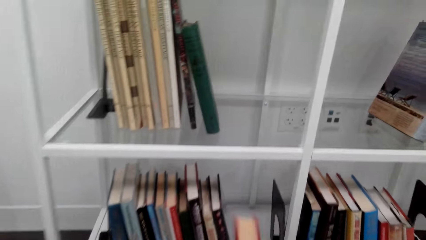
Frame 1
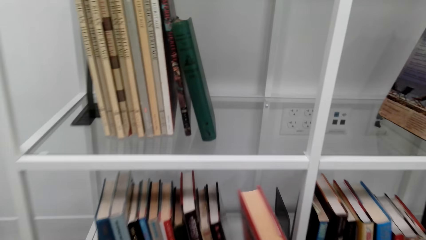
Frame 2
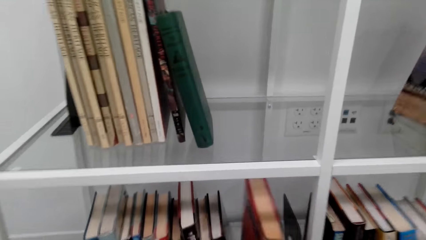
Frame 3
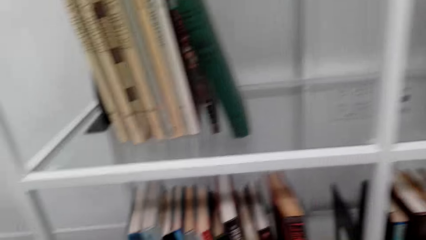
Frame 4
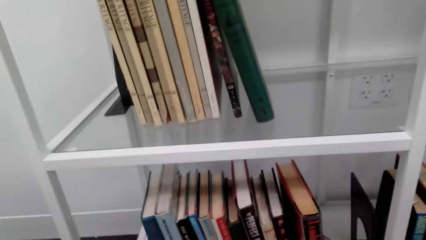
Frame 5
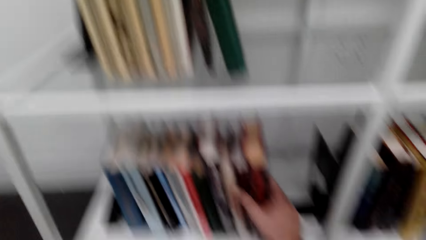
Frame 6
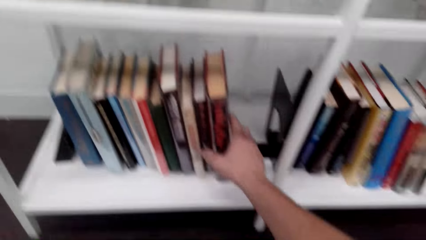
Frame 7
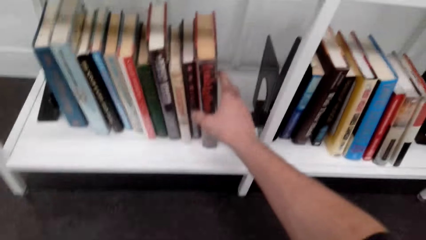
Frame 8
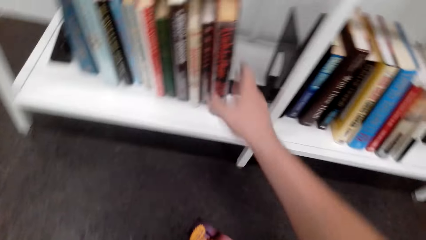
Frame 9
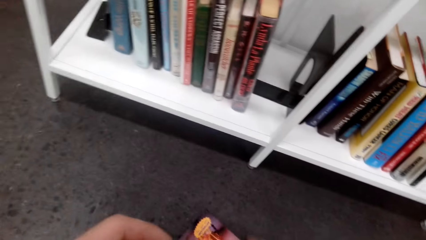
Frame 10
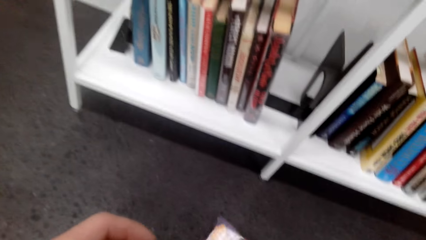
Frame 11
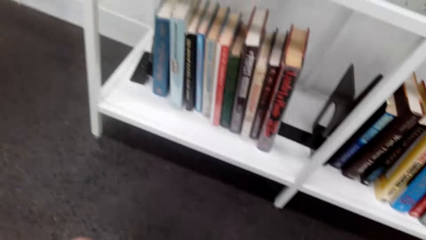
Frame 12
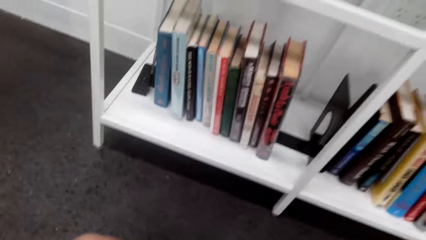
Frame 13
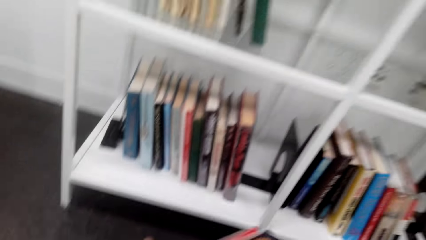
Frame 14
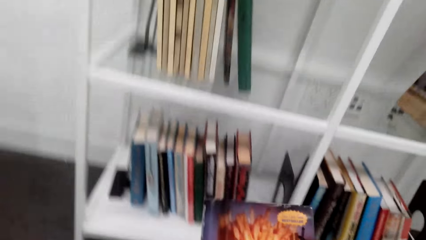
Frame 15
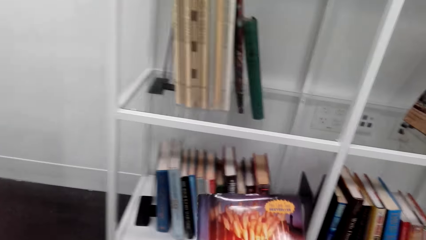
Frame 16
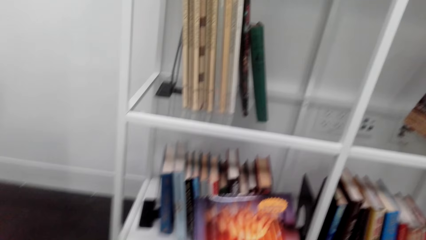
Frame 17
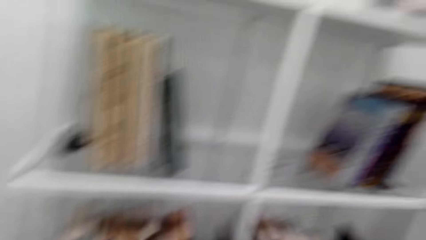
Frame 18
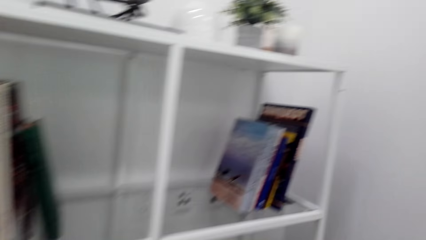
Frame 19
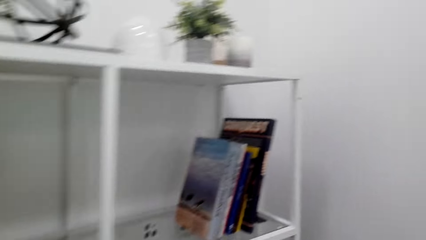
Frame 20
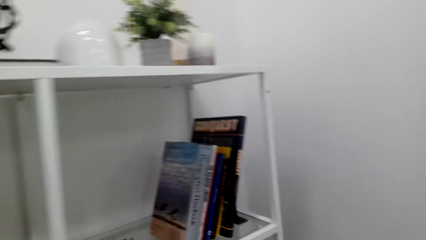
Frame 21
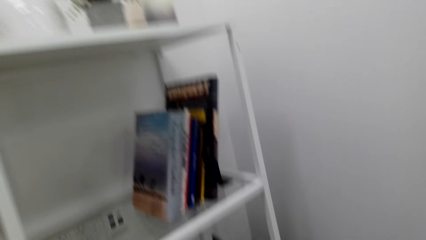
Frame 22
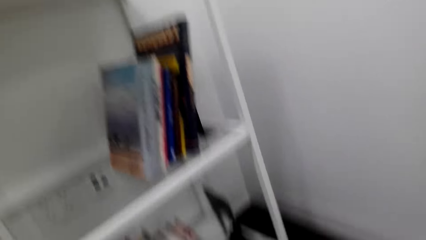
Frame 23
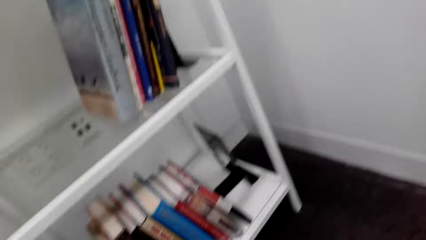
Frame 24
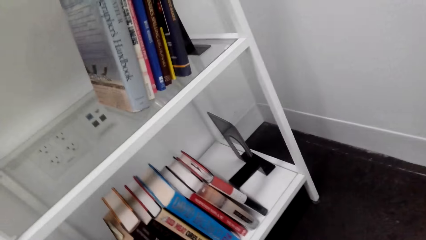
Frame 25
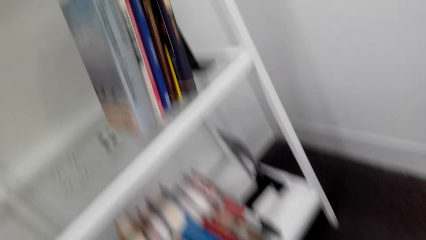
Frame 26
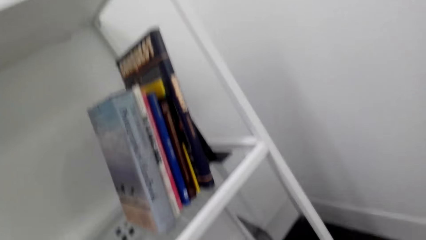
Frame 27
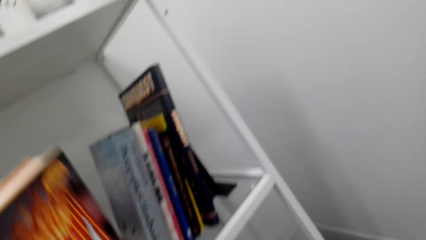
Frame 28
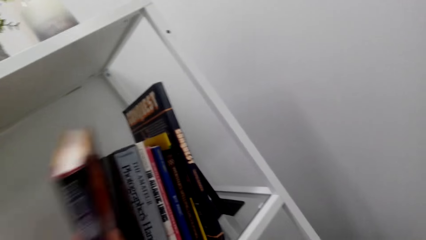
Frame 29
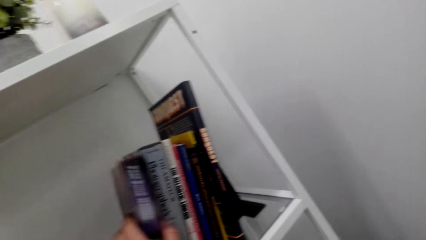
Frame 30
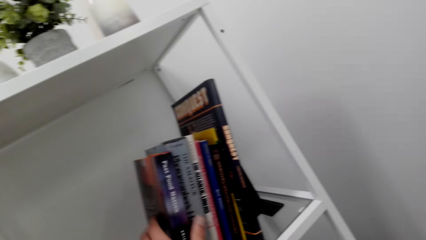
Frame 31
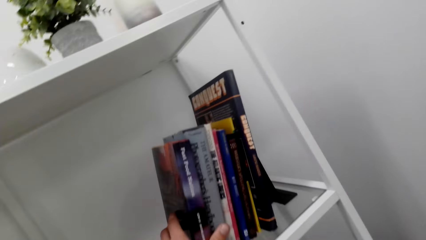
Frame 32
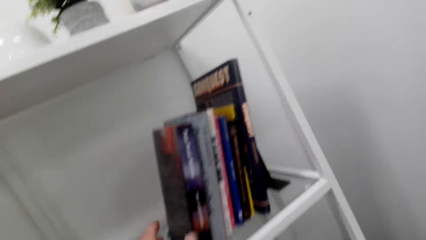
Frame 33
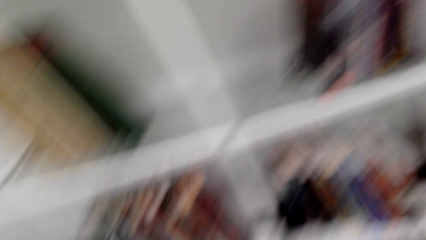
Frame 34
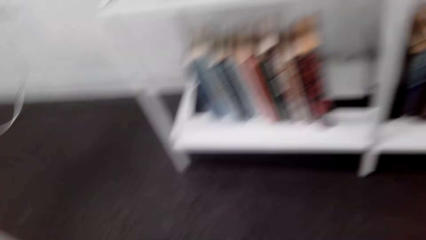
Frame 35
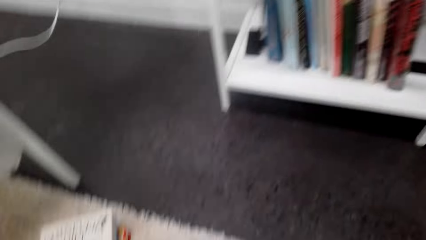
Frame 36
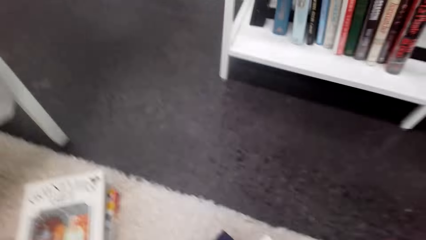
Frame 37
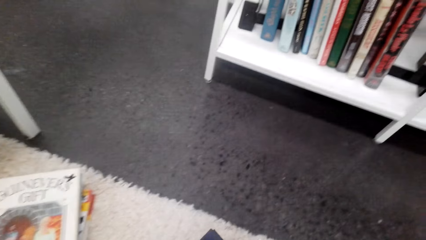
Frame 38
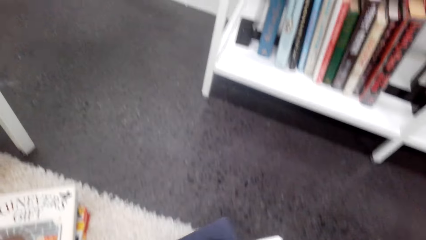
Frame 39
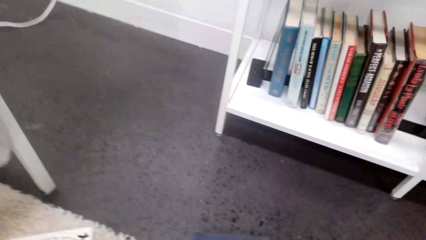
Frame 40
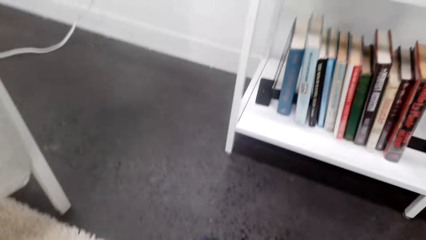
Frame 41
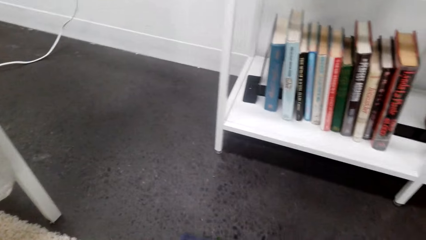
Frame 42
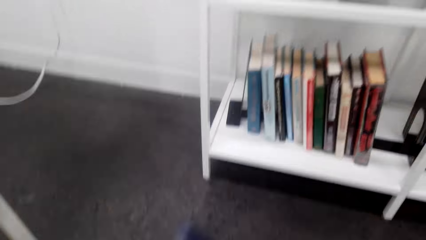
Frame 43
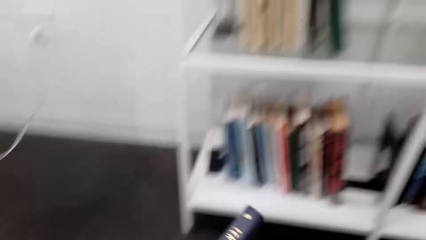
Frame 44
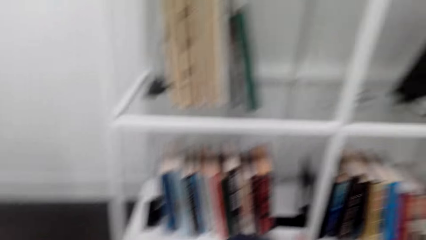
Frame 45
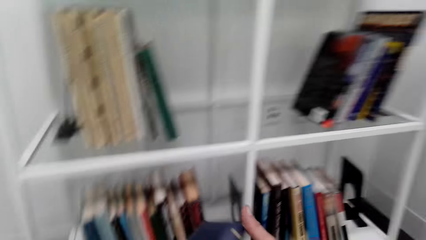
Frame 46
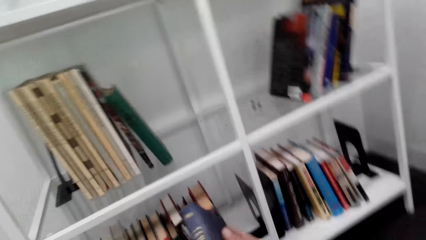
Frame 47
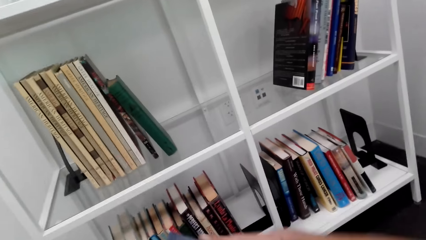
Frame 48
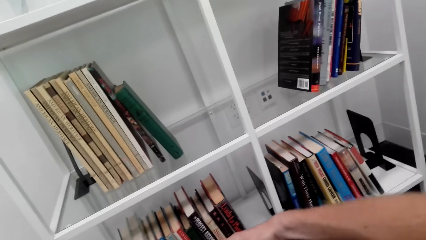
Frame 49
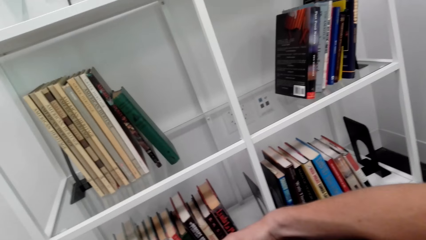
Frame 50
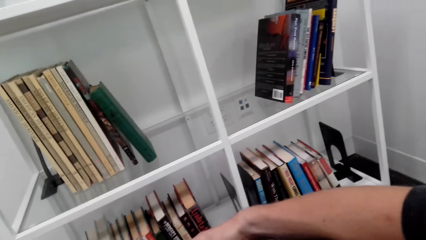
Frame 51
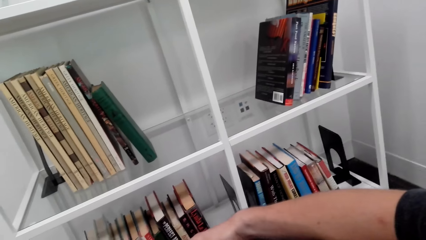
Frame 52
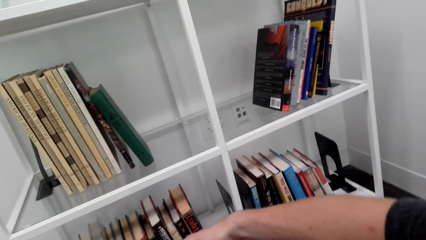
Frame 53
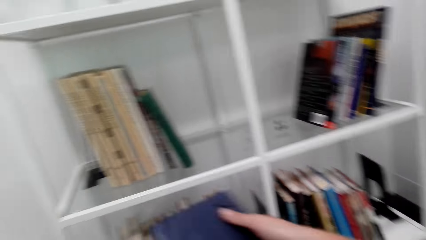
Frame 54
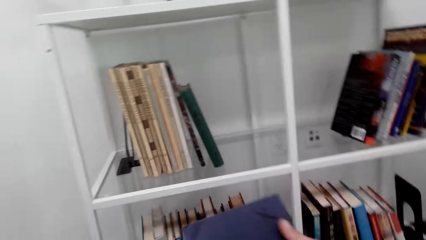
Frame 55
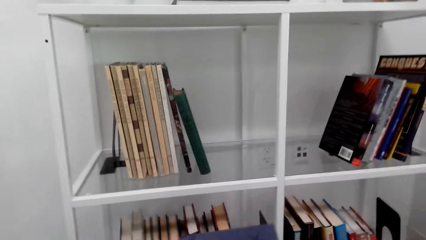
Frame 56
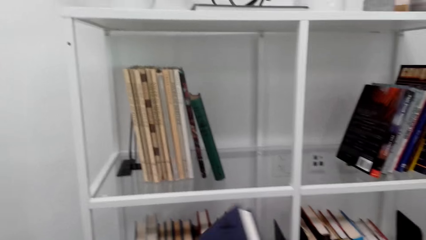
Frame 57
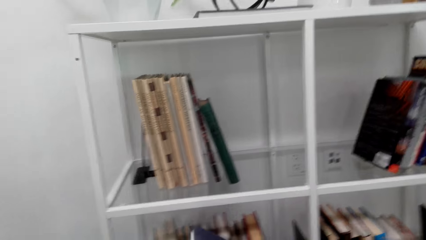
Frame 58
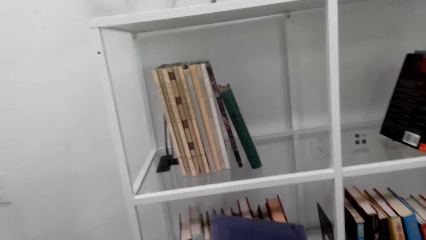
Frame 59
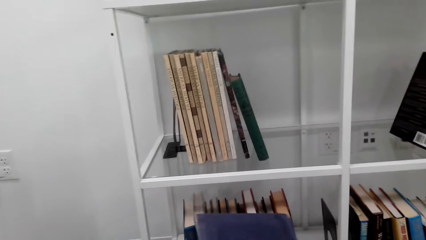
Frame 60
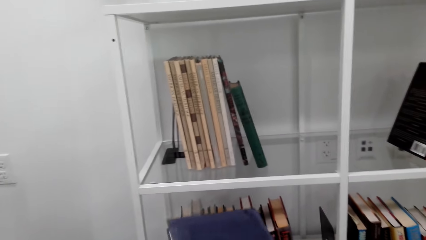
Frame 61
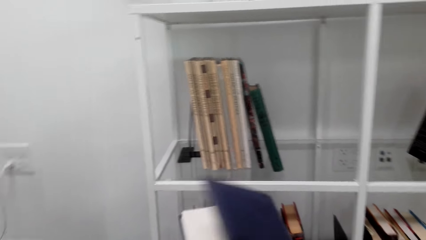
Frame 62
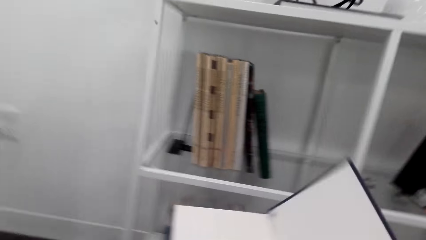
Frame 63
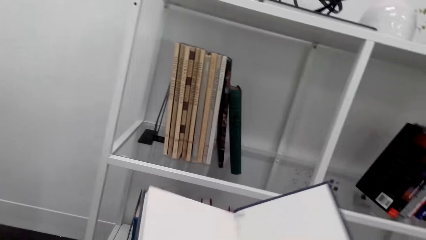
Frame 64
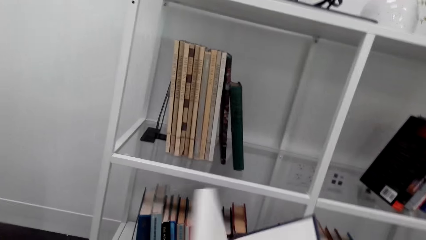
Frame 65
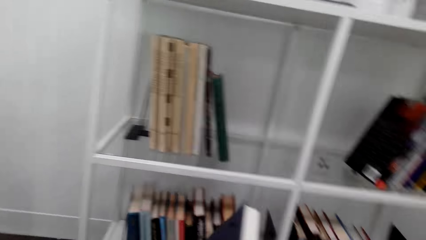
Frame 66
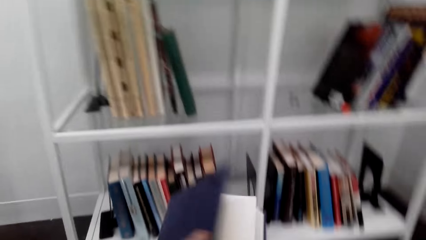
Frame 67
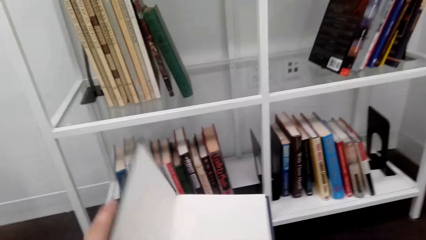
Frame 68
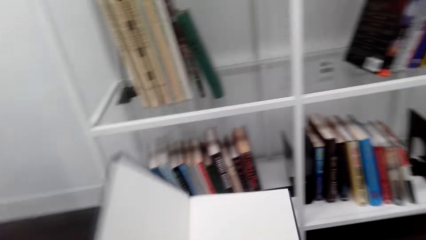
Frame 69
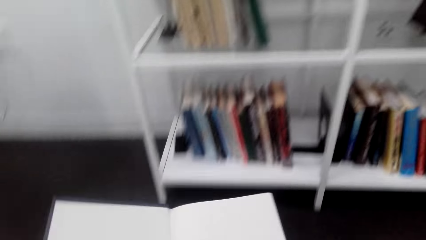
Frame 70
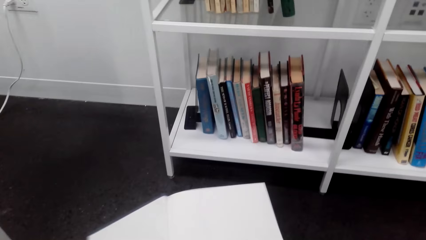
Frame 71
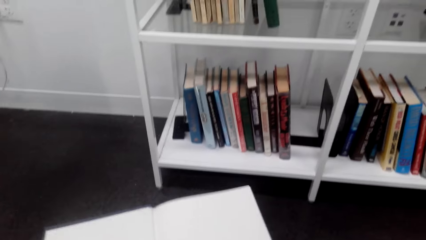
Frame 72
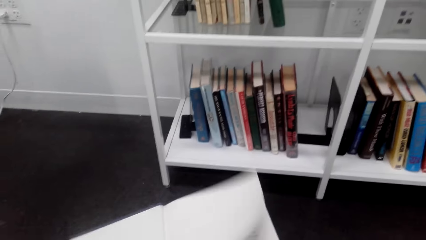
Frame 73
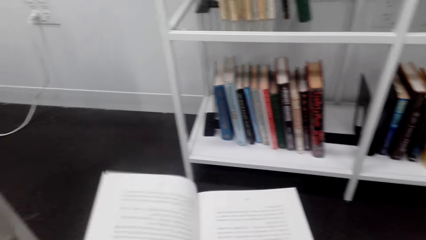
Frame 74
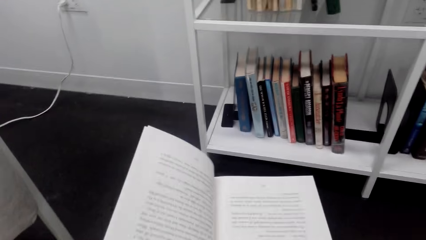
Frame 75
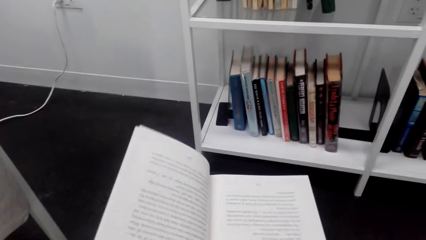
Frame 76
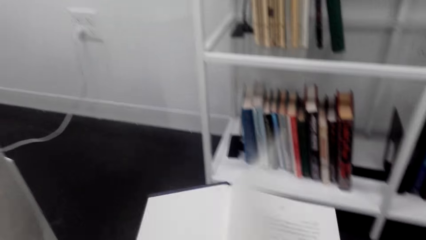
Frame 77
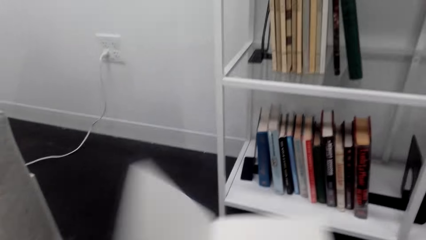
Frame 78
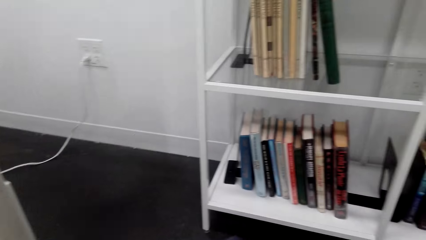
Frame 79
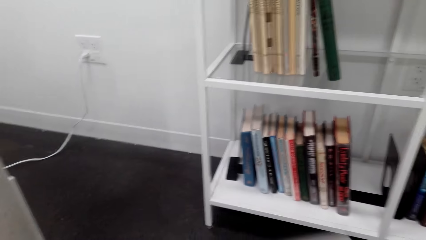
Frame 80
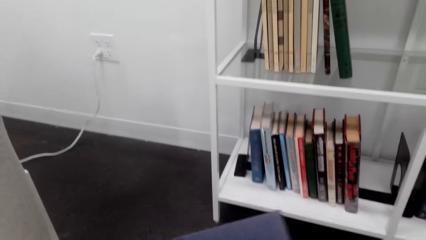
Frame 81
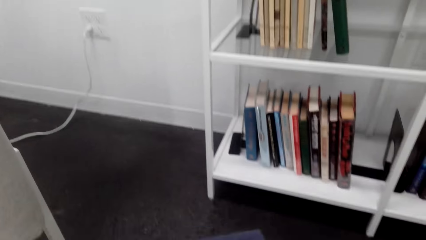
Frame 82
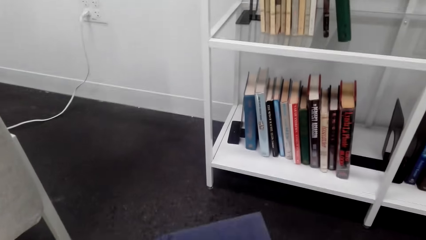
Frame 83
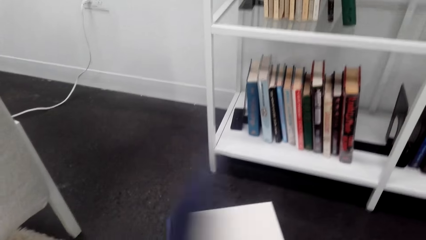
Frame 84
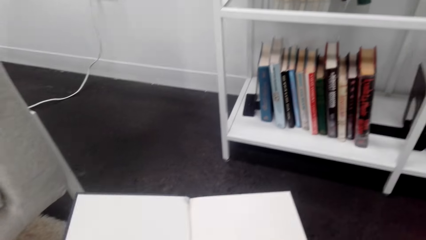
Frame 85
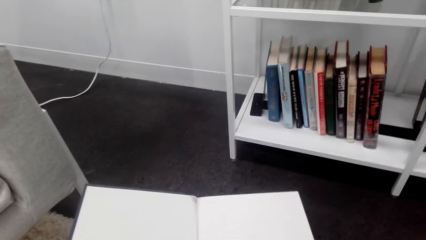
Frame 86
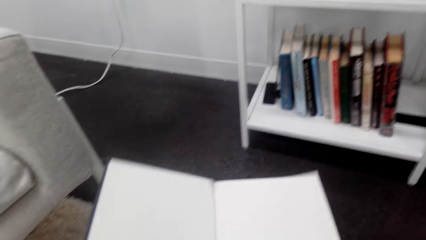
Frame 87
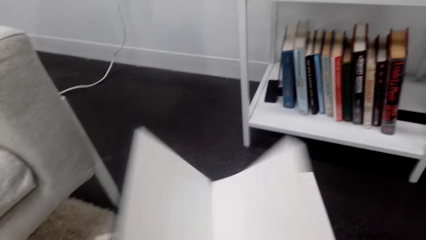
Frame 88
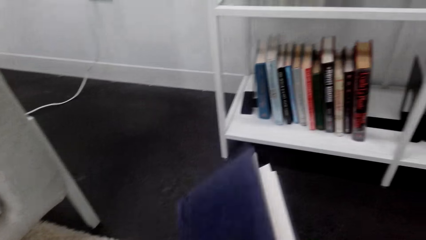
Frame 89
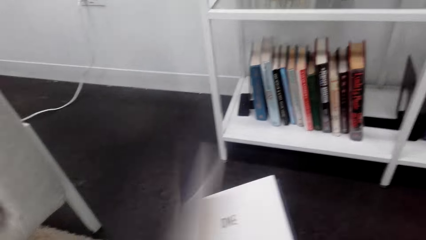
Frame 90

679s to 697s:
The camera wearer looks on the book cover. They place the book on the bookshelf. They read a book cover and take a book. They place the book on the bookshelf. They take a book, read the book cover and open the book.
